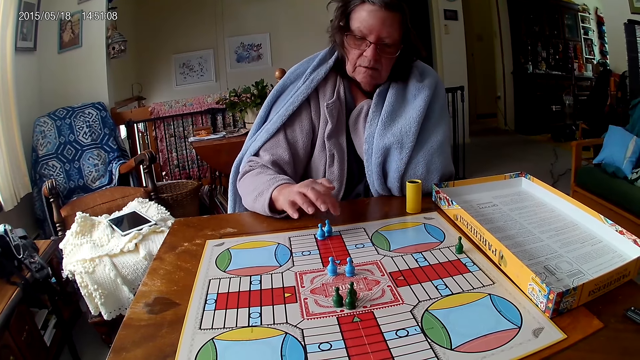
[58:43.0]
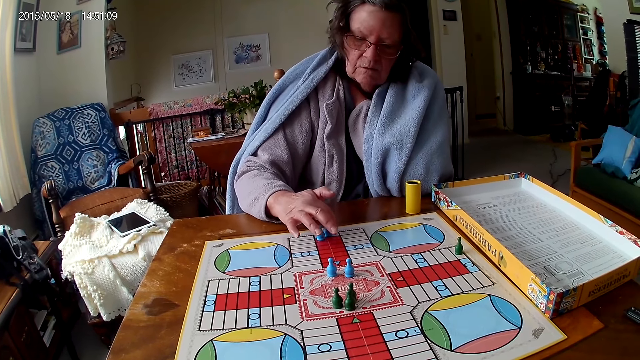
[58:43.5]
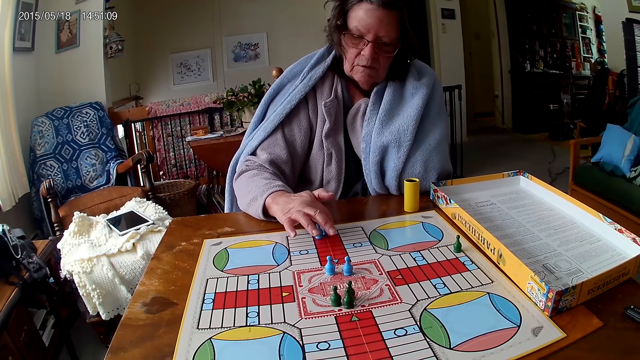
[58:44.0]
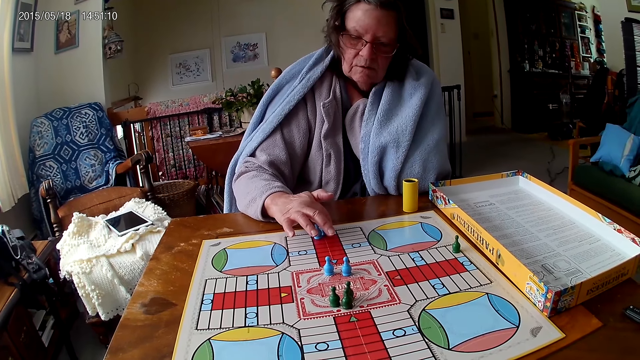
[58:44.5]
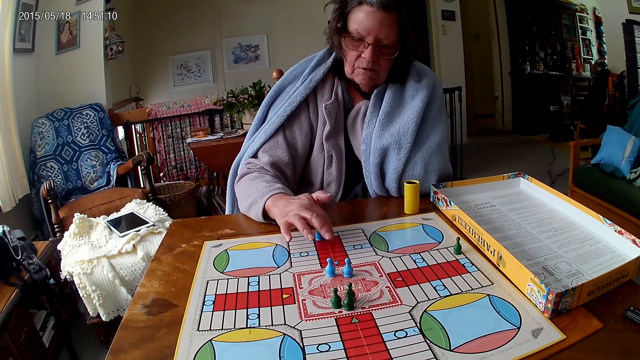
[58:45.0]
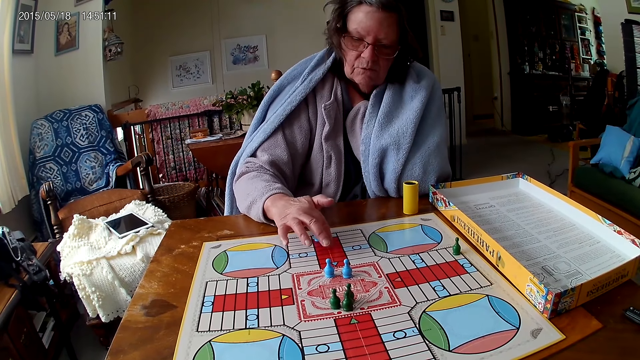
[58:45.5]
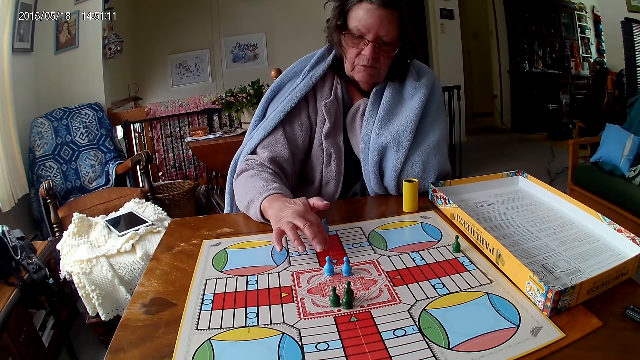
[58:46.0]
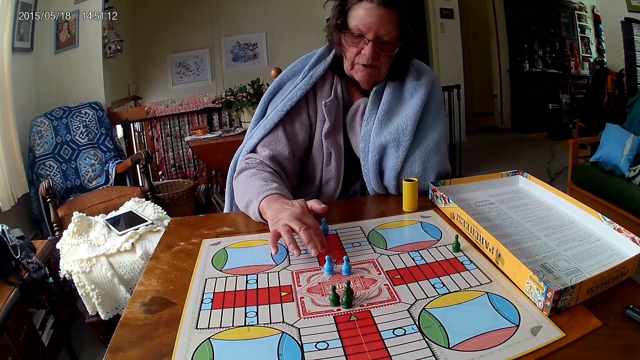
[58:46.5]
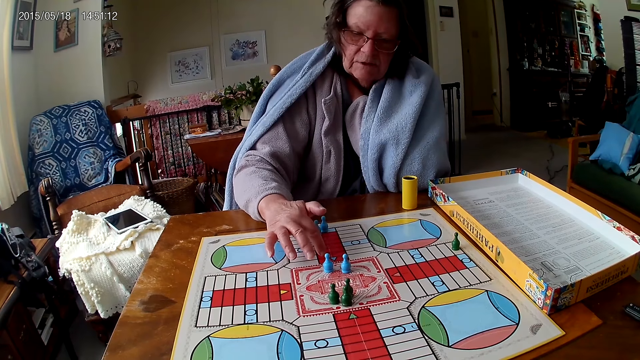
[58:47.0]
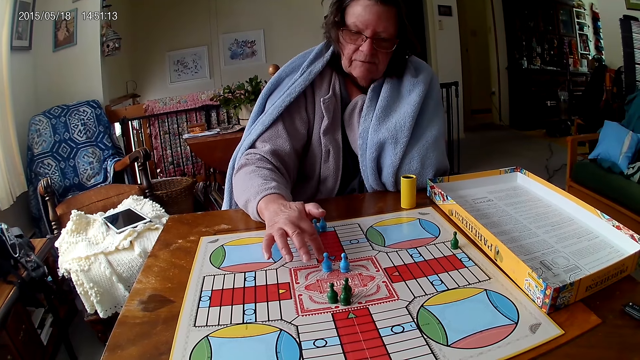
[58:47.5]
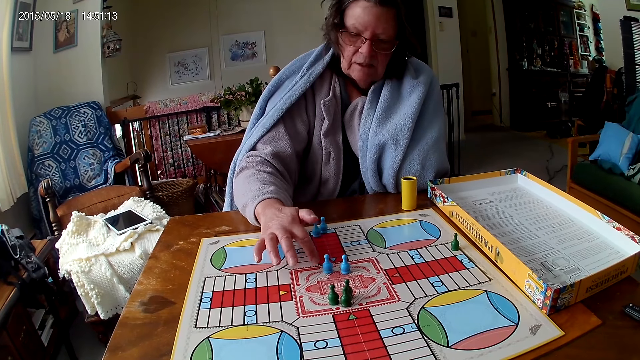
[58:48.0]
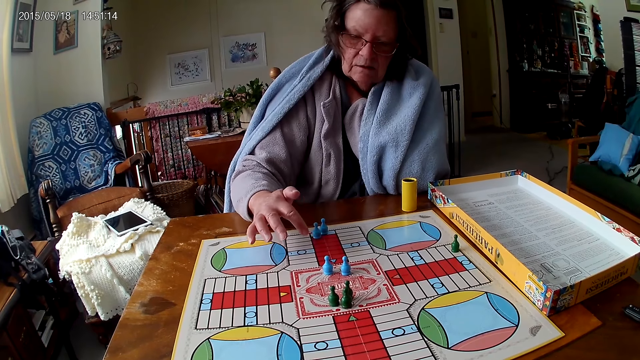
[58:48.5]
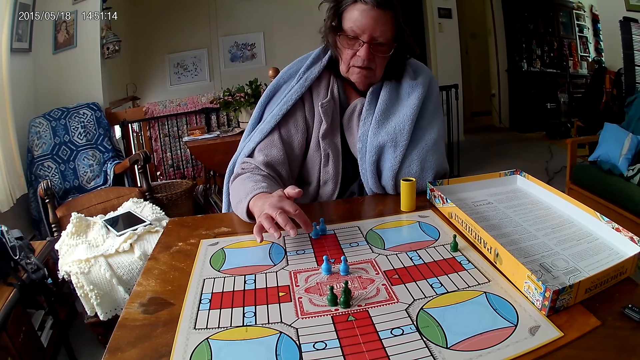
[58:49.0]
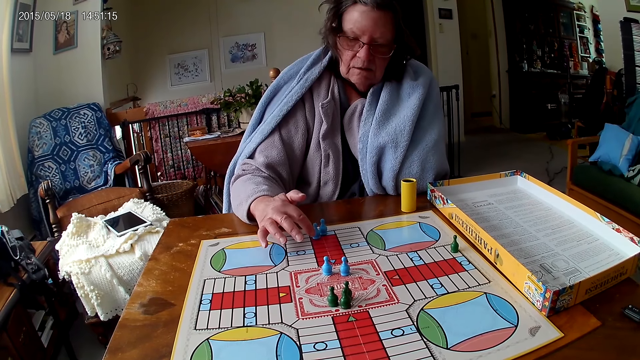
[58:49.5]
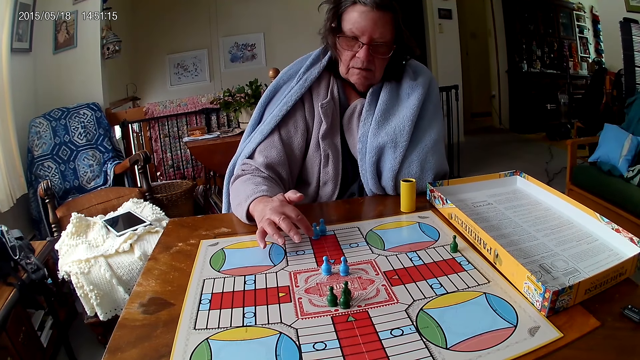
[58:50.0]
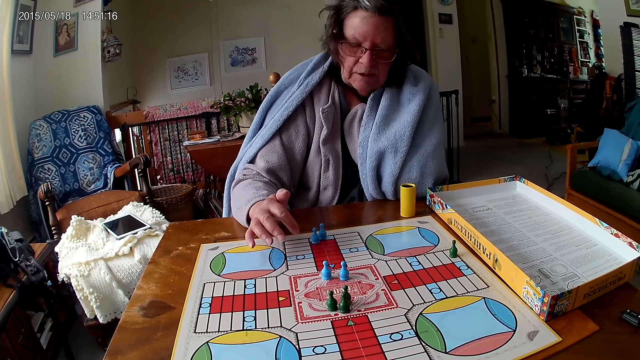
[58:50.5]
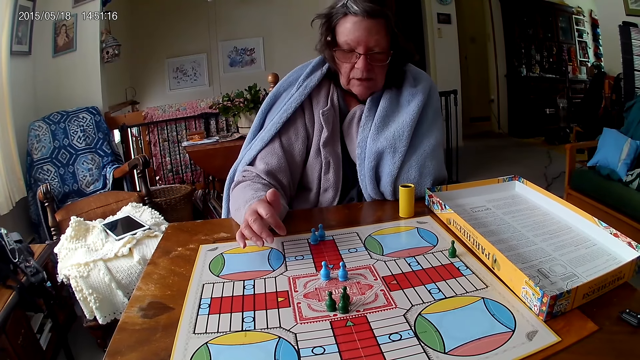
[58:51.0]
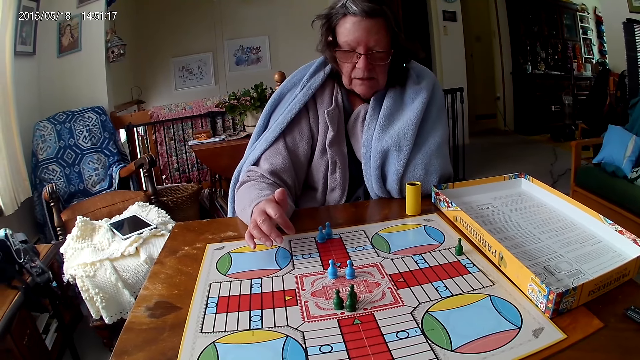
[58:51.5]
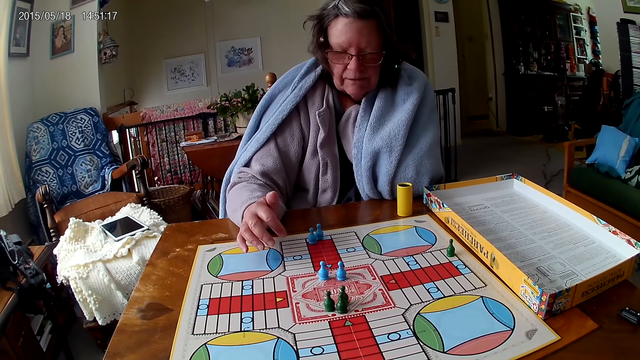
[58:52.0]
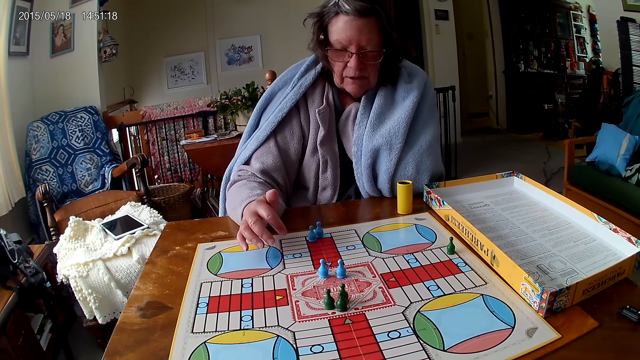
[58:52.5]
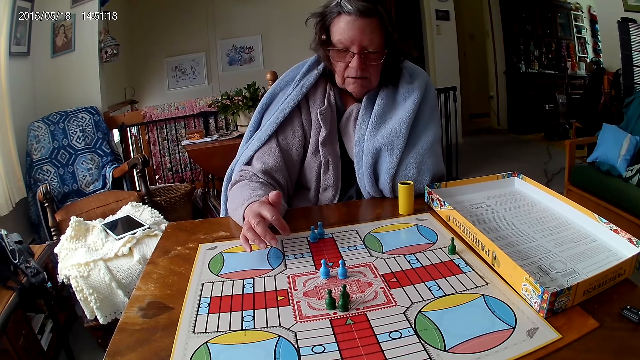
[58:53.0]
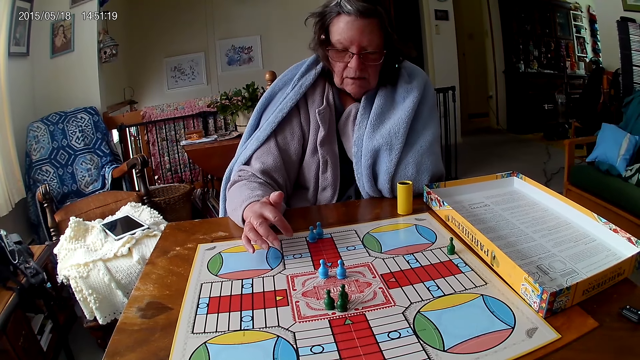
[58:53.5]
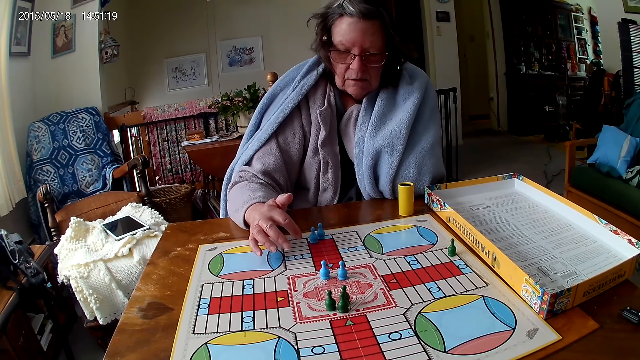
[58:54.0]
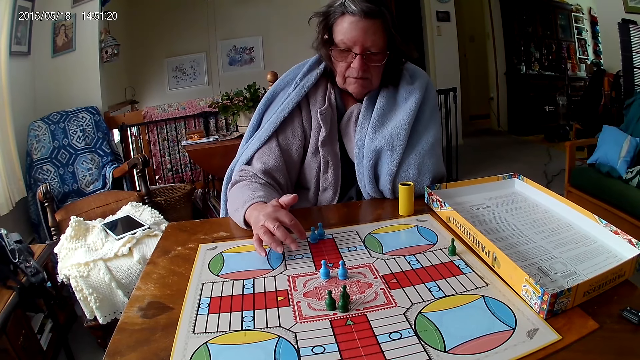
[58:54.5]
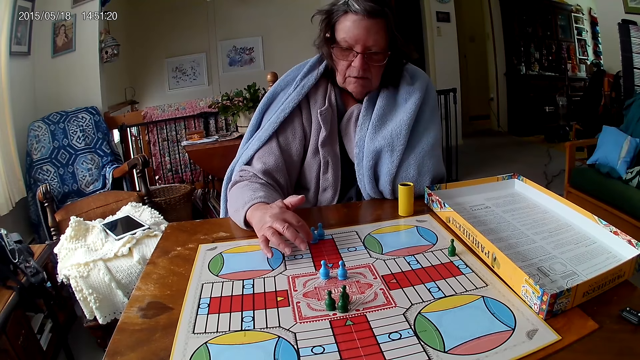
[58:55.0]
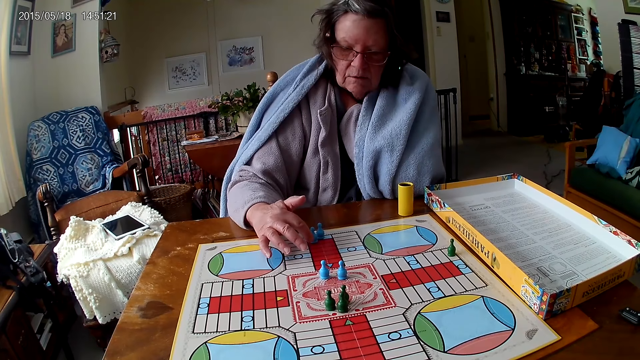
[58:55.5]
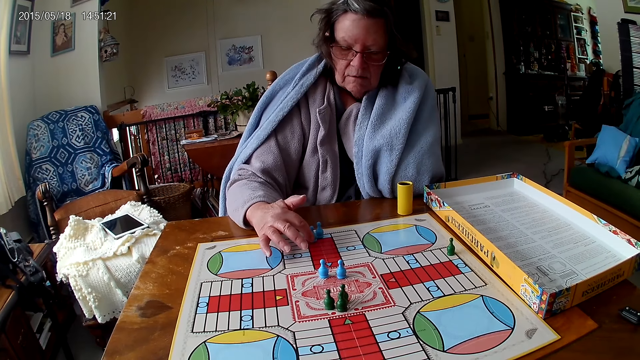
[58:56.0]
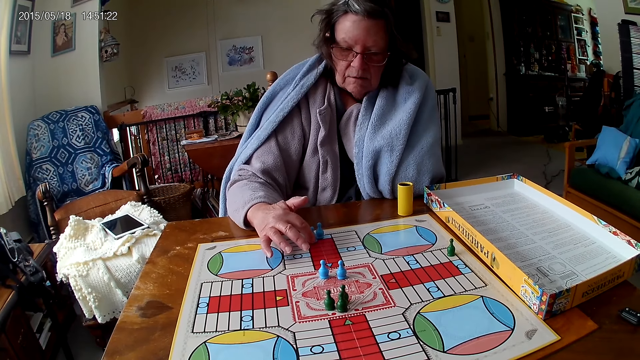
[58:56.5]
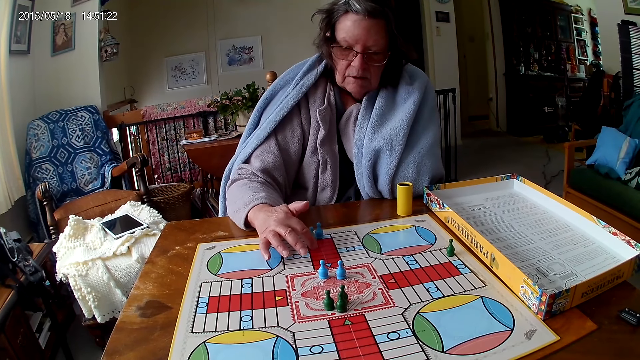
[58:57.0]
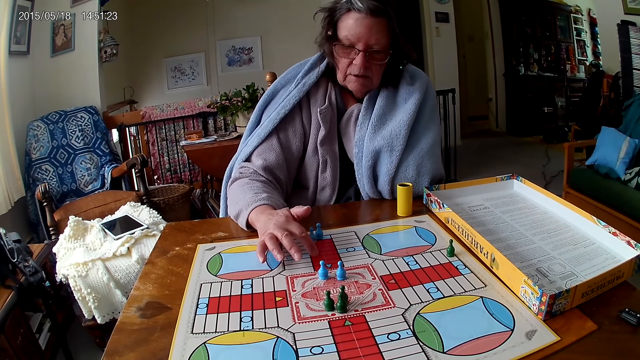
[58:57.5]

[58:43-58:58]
The woman counts the tiles on the ludo game on the table with her right hand. The camera wearer talks to the woman. The woman counts the tiles on the ludo game on the table with her right hand.

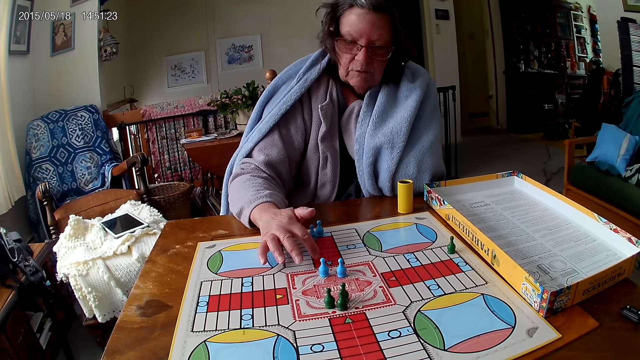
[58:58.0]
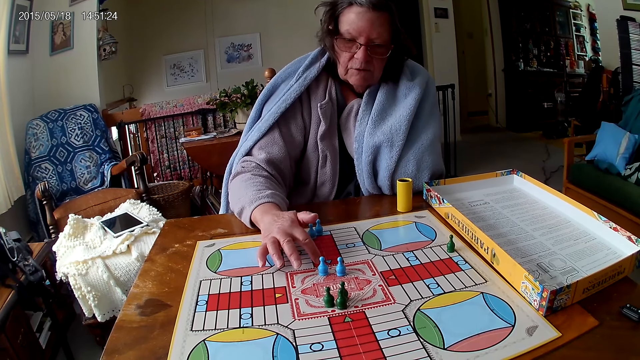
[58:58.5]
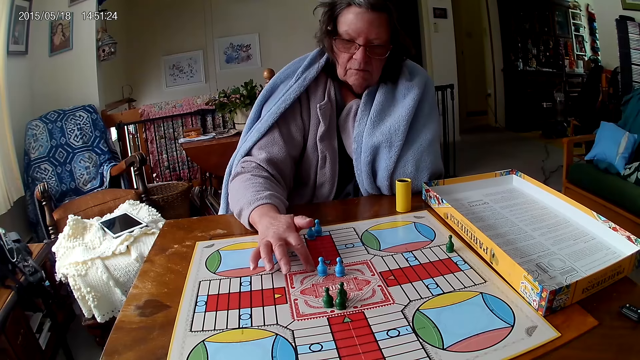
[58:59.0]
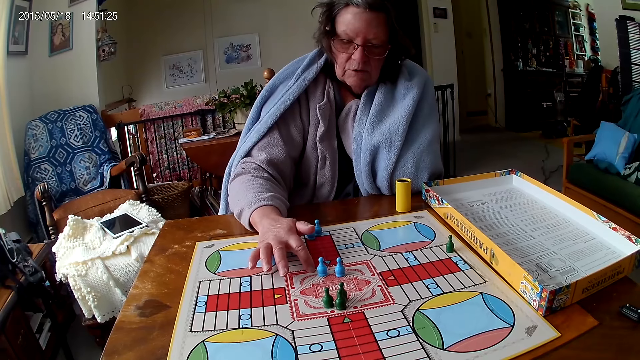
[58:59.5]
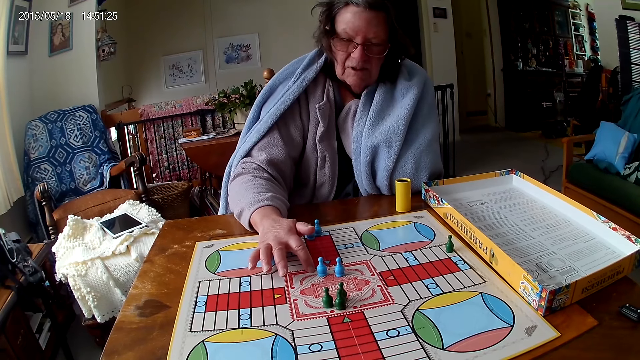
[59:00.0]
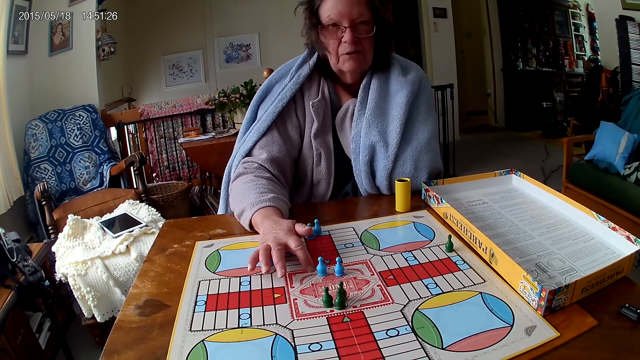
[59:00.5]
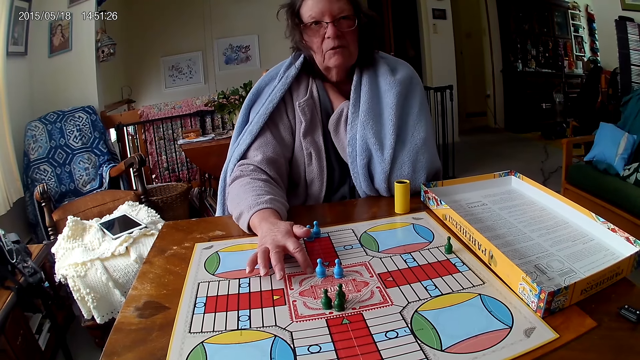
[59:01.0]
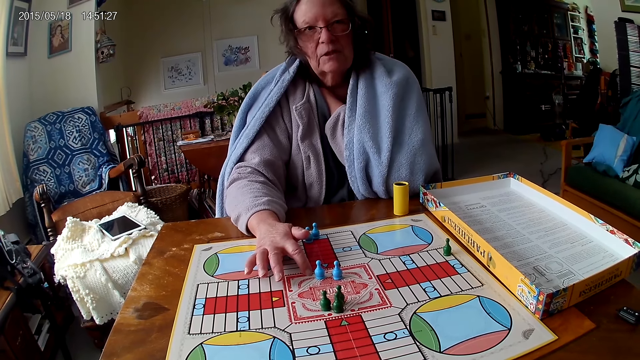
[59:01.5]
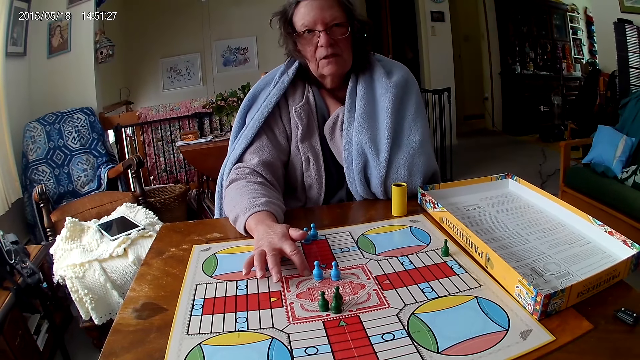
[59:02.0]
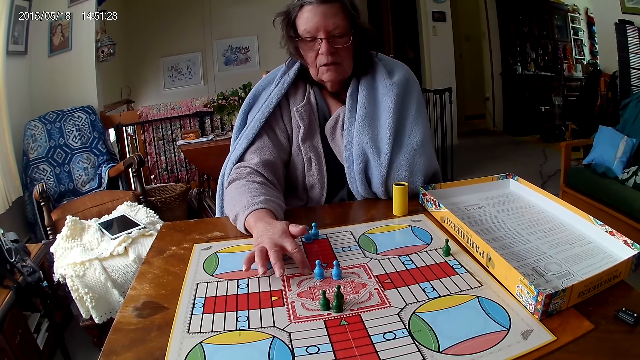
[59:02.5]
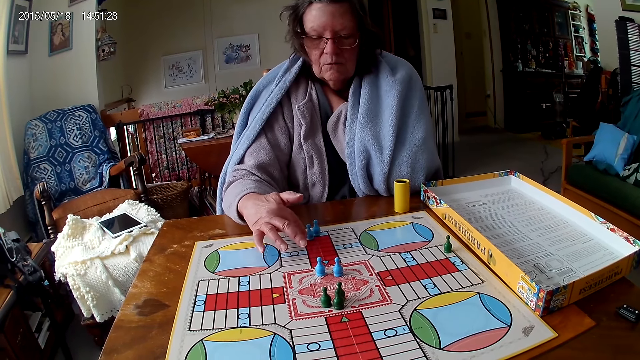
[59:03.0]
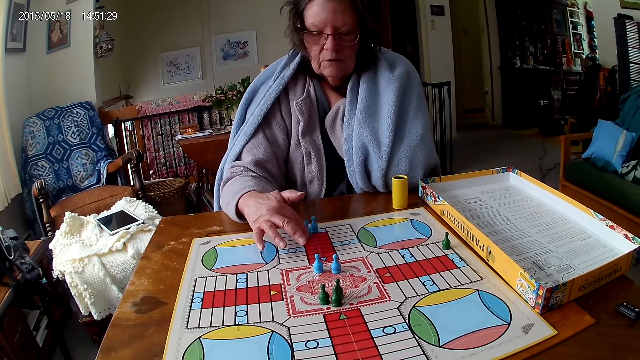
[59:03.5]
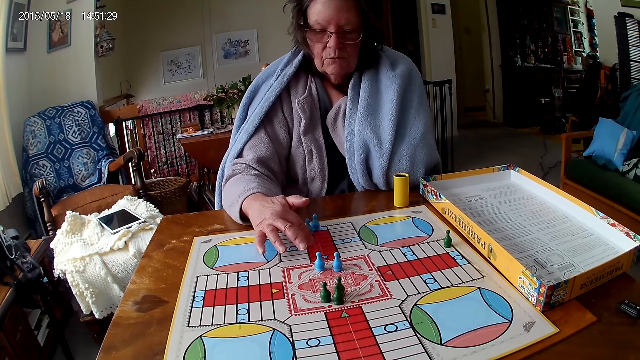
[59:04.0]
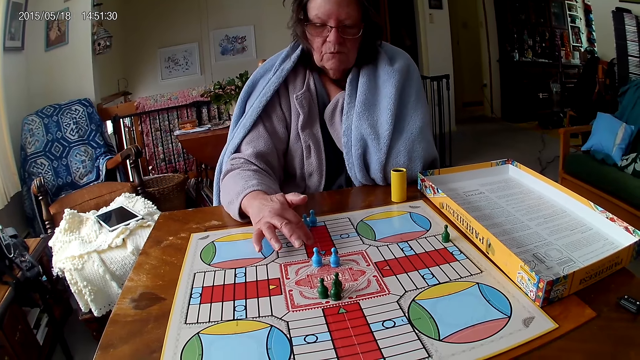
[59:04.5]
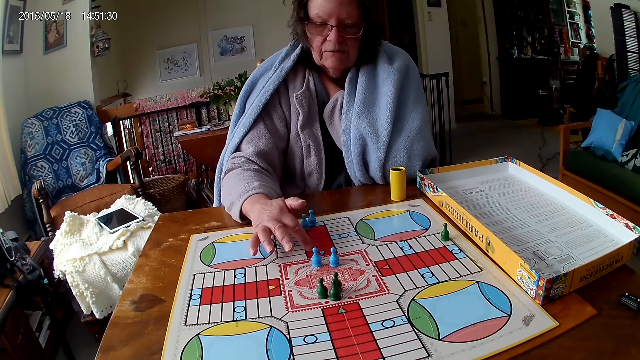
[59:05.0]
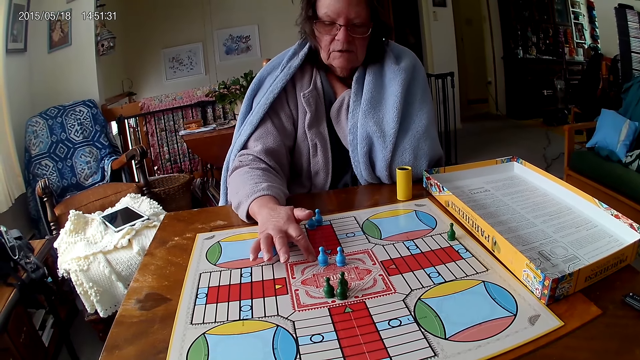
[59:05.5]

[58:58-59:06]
The camera wearer talks to the woman. The woman looks at the camera wearer and counts the tiles on the ludo game on the table with her right hand.
